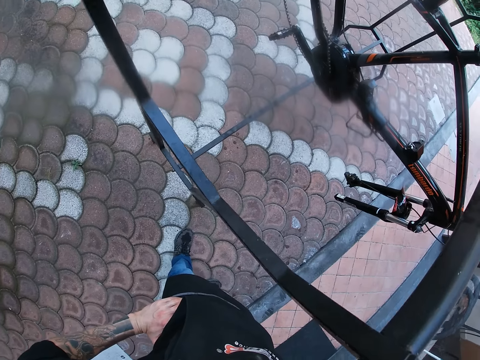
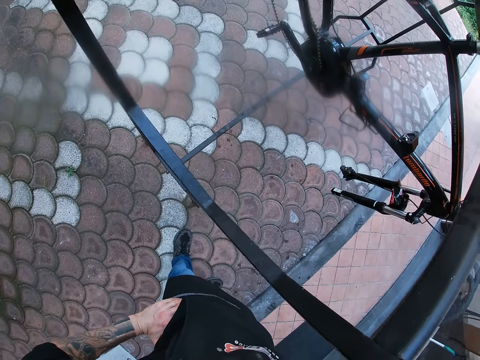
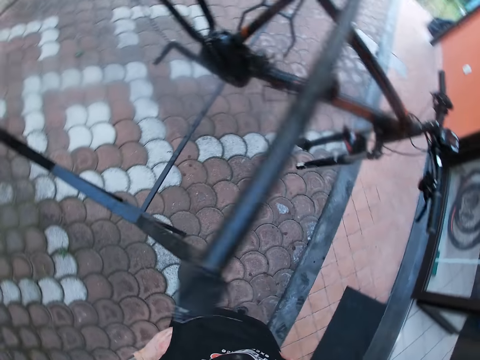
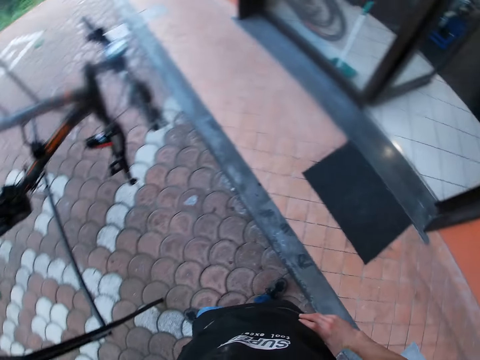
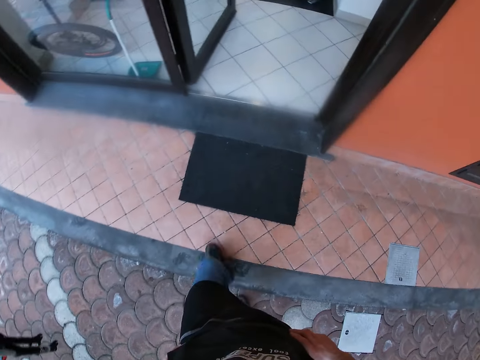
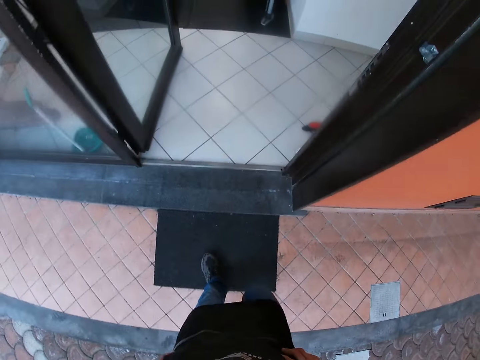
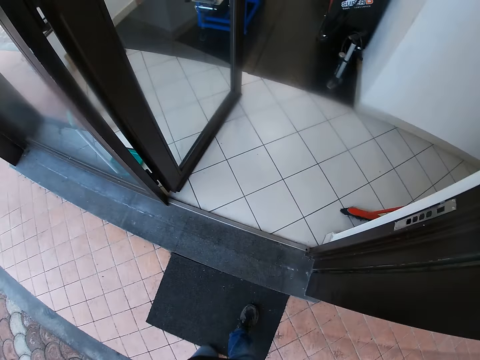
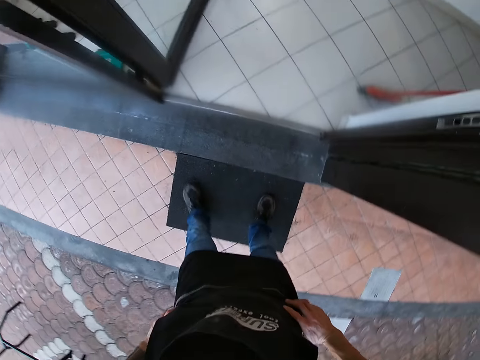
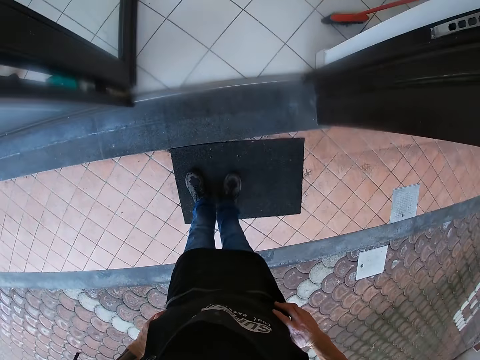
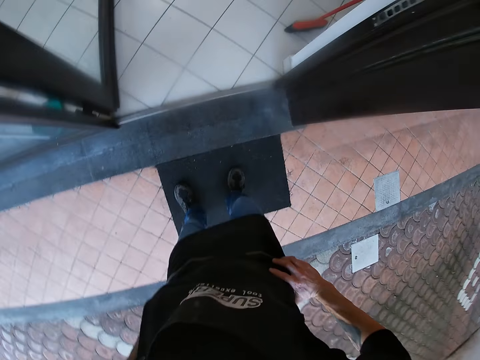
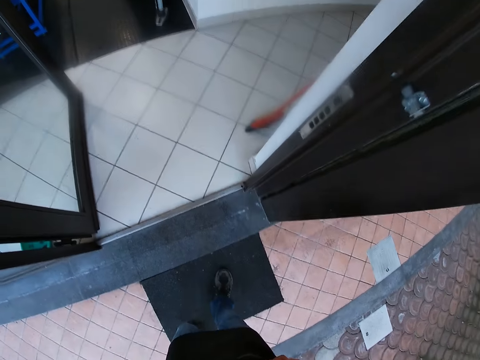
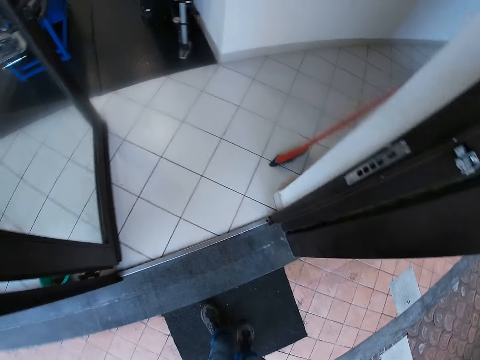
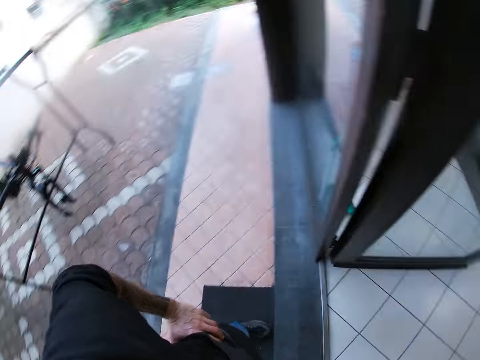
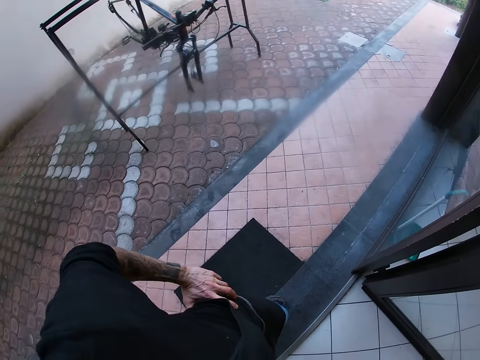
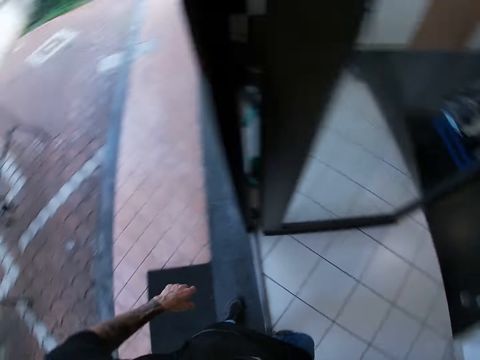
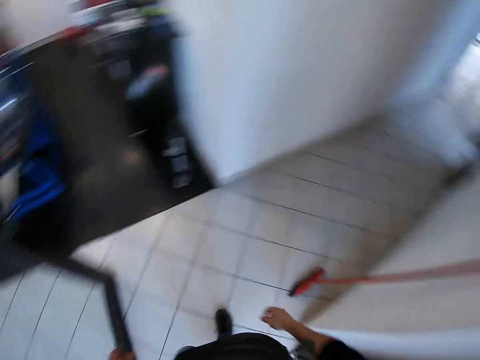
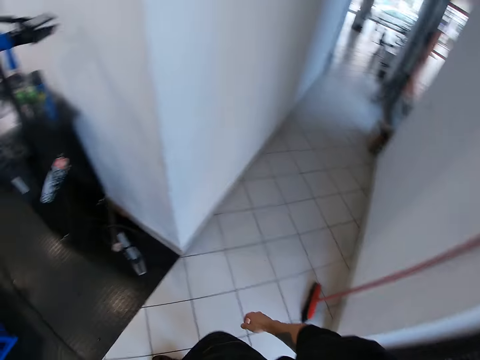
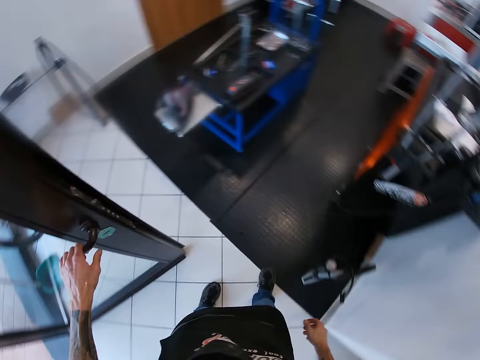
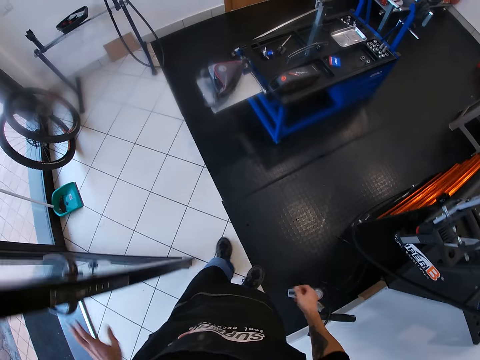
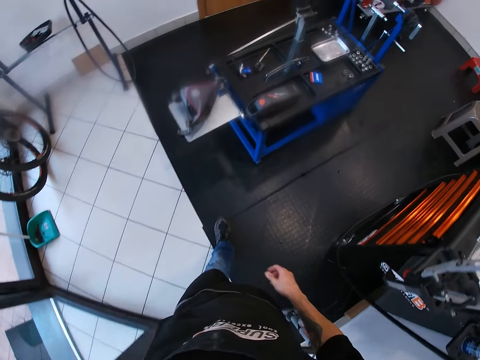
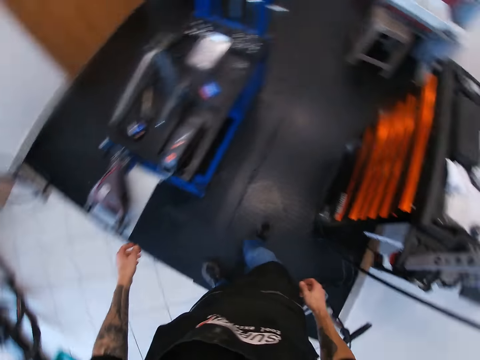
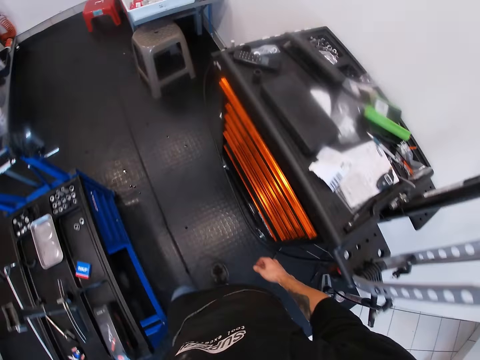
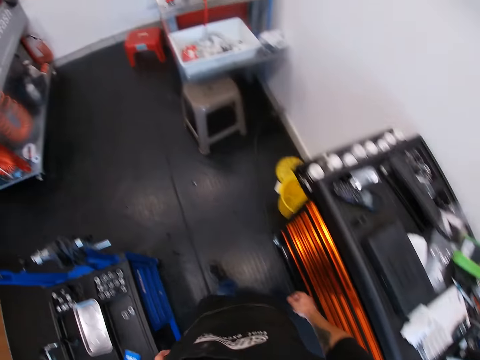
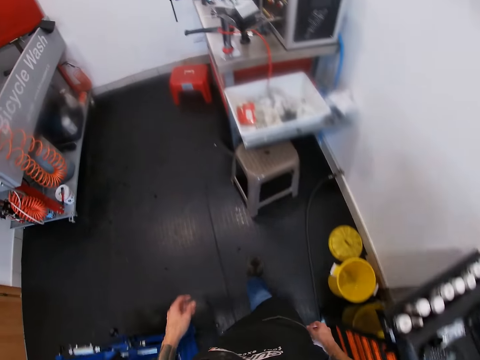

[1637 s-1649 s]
The camera wearer walks inside a workshop. He wipes the shoes on the door mat. He closes a door with his left hand. He pushes the door.

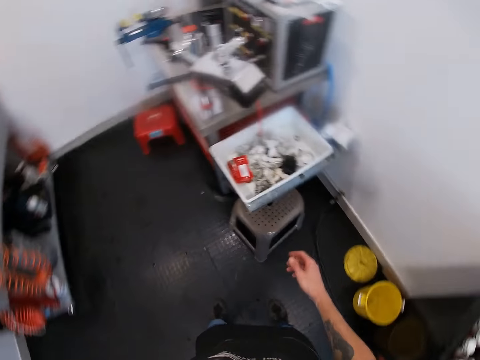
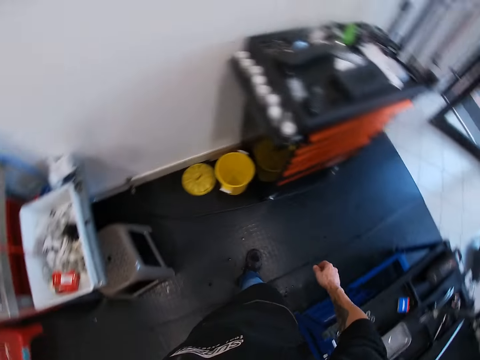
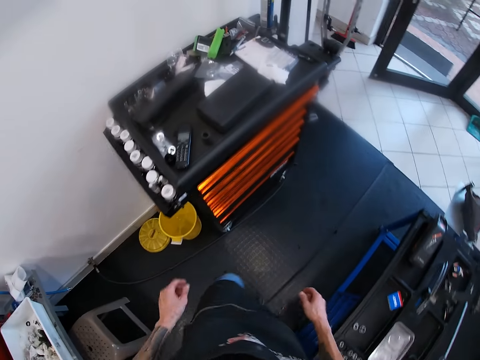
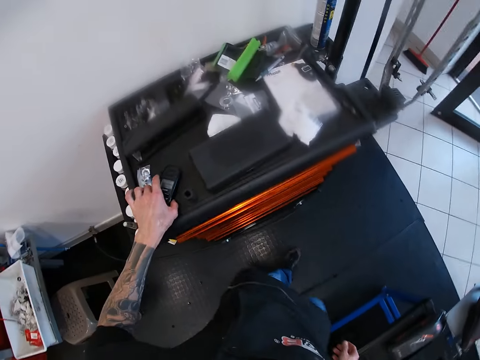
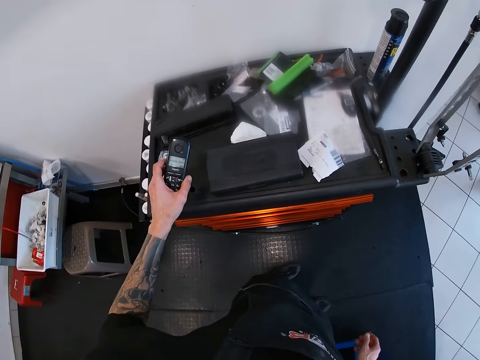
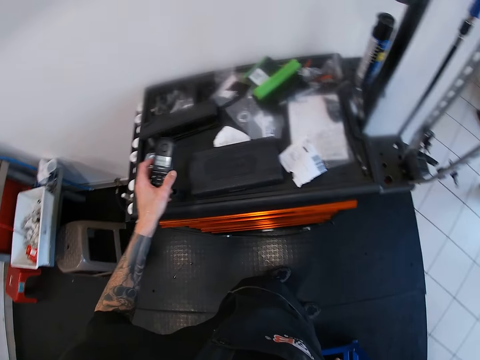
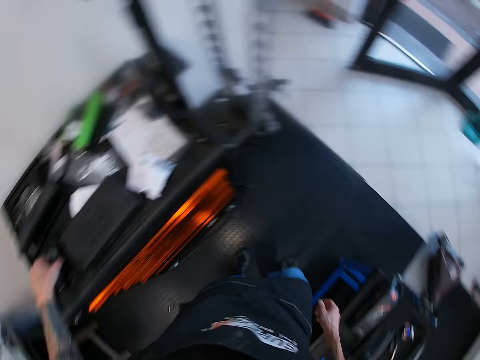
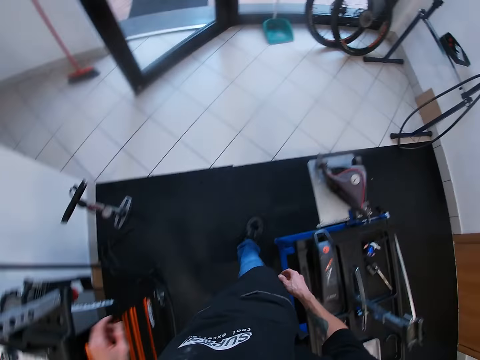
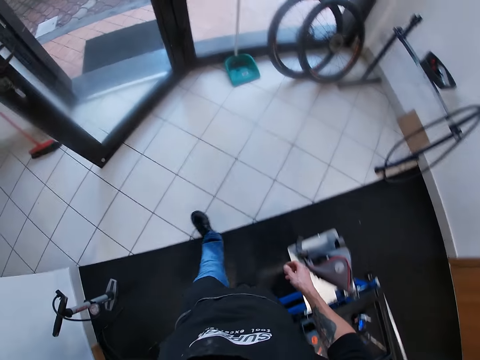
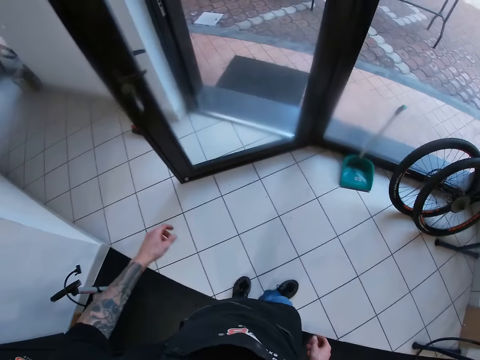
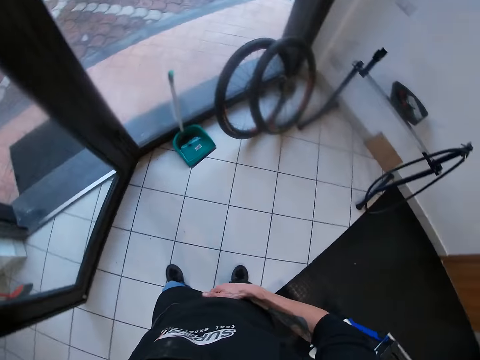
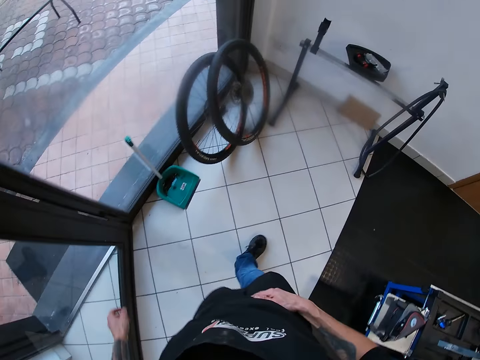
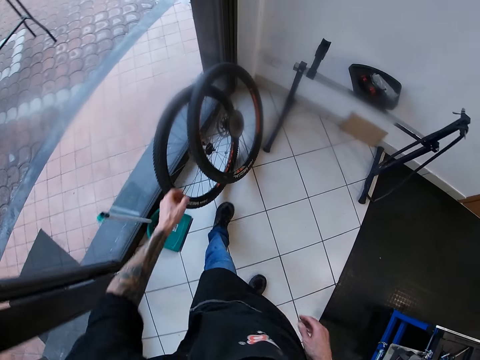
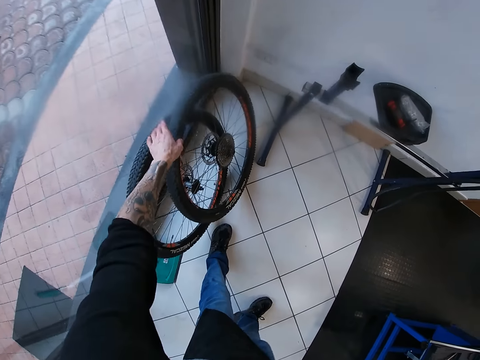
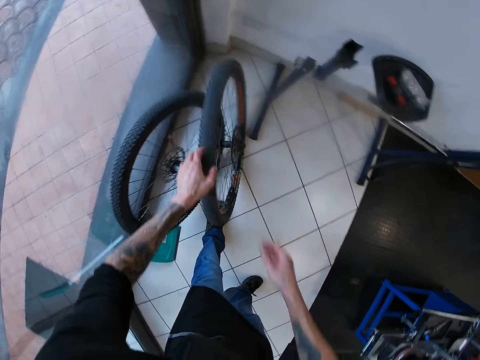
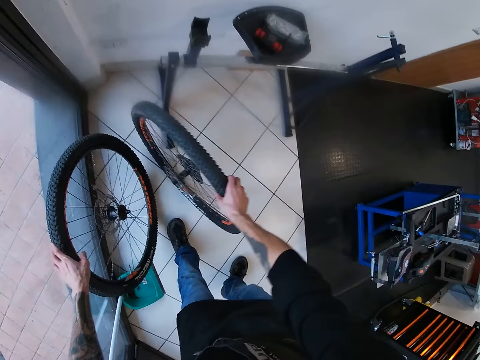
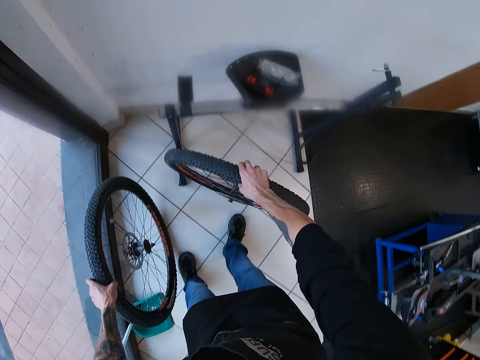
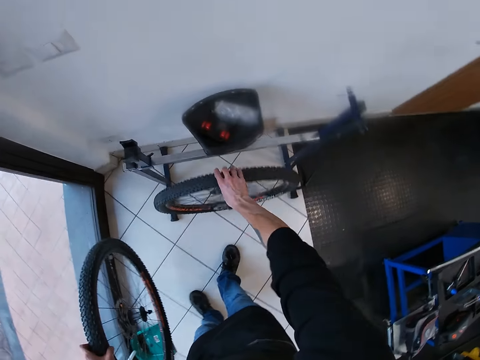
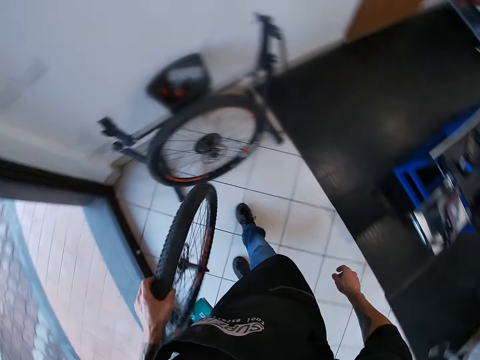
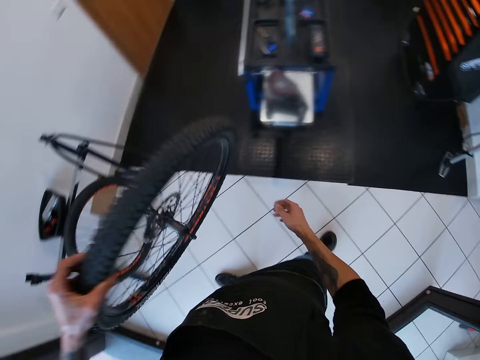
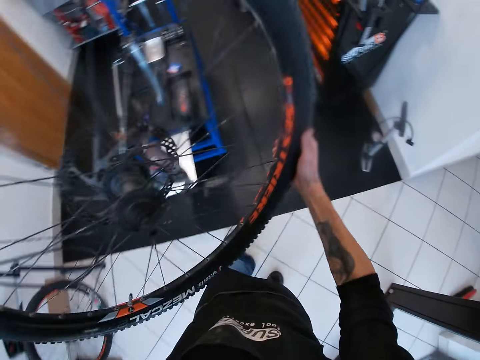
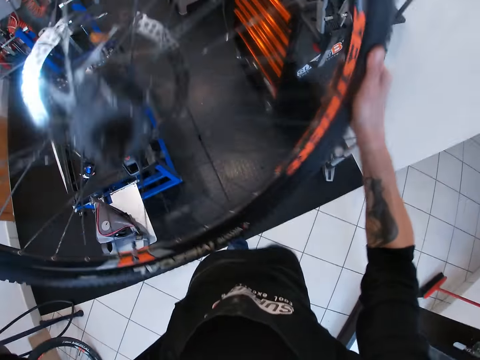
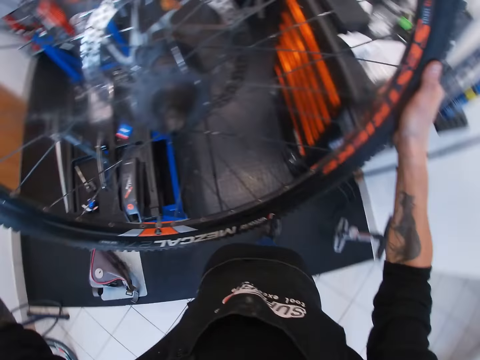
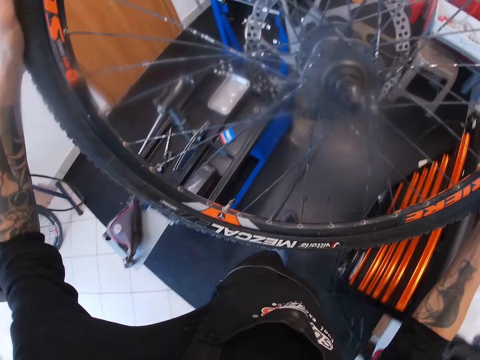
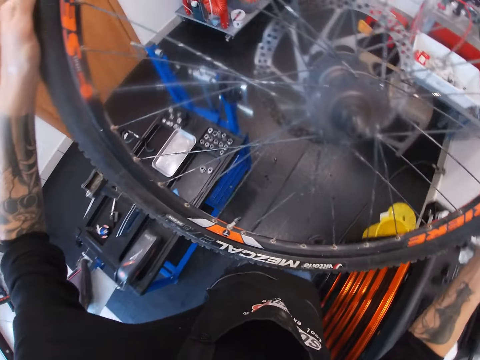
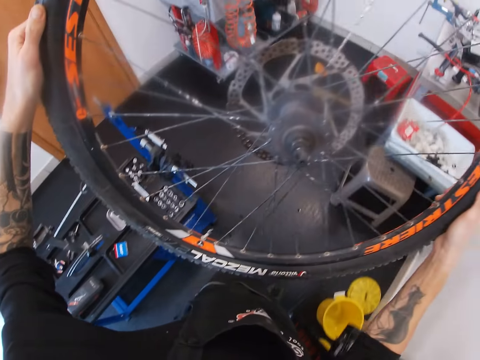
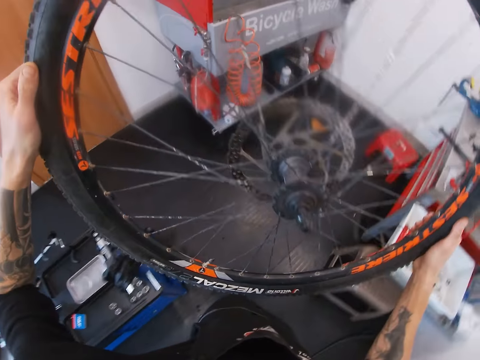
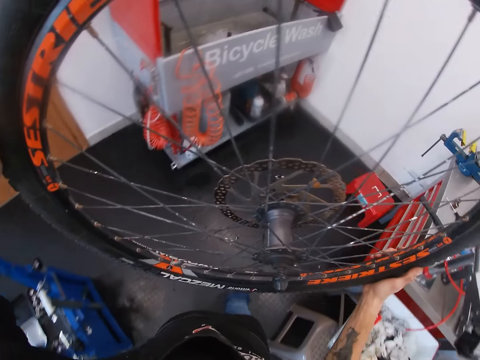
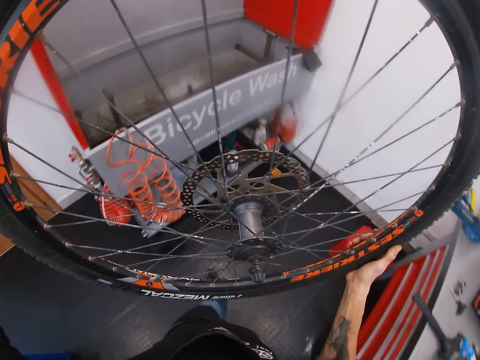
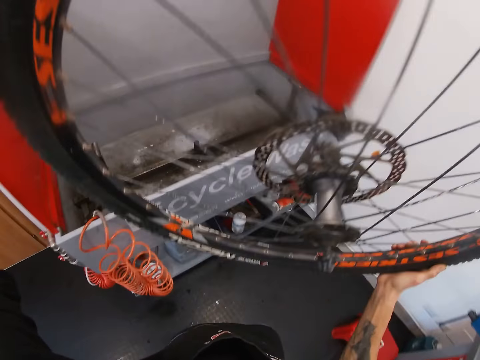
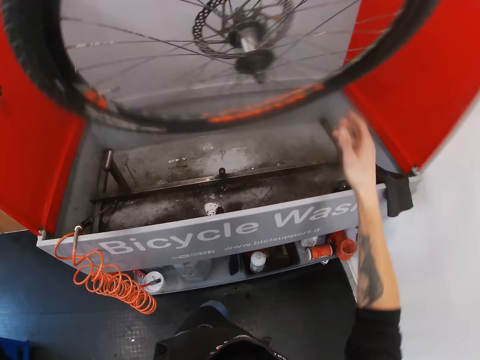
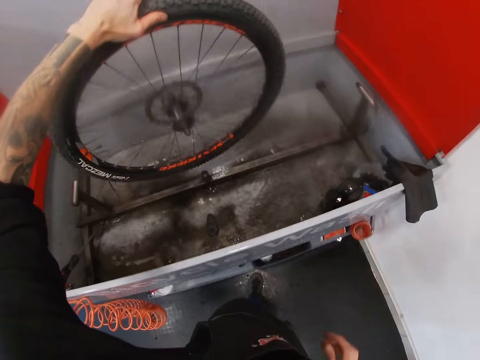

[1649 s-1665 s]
The camera wearer takes a phone or remote control from a work table with his left hand. He drops the phone on the work table with his left hand. He adjusts the position of a bicycle tyre with his right hand. He takes the two tyres. He carries a bicycle tyre with his left hand. He puts one tyre down. He lifts the bicycle tyre with both hands. He shakes the tyre. He walks to a bicycle wash.
